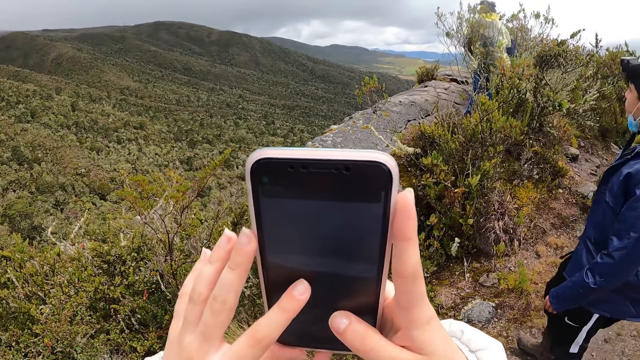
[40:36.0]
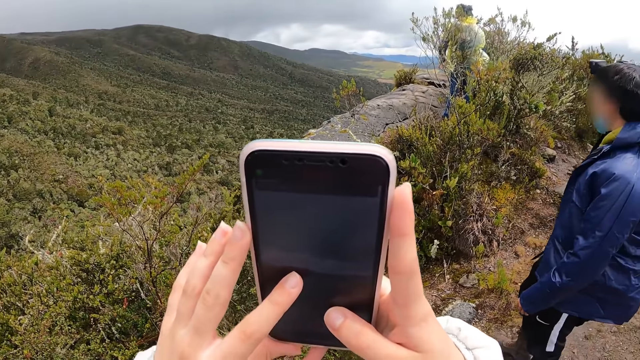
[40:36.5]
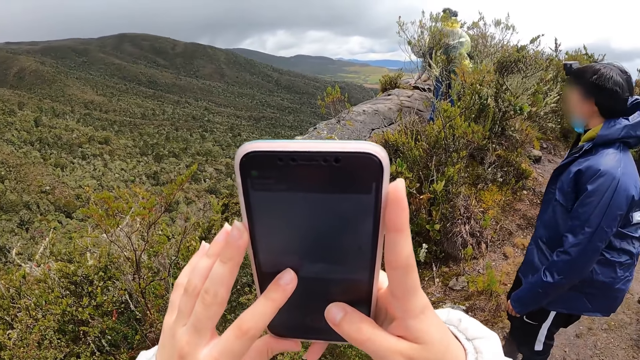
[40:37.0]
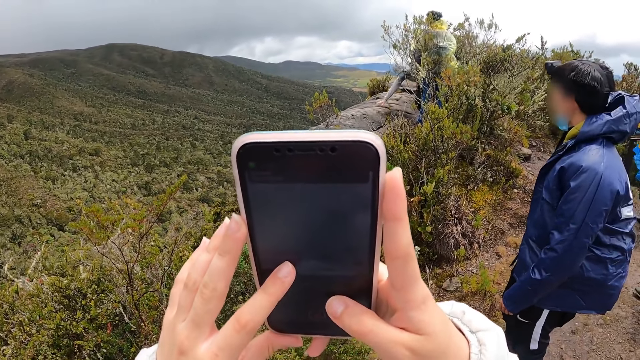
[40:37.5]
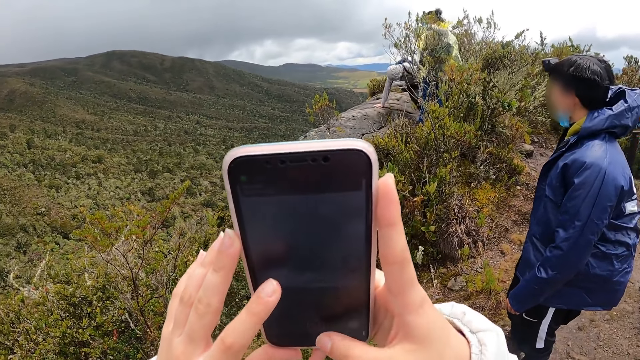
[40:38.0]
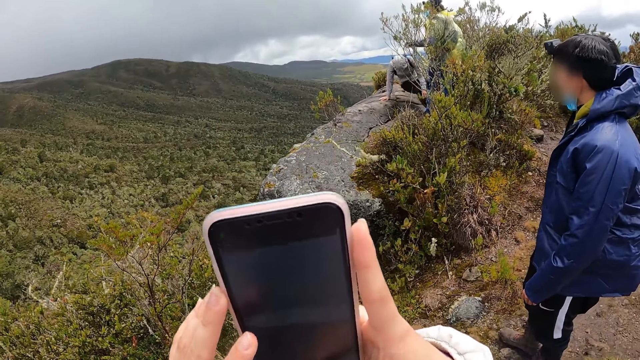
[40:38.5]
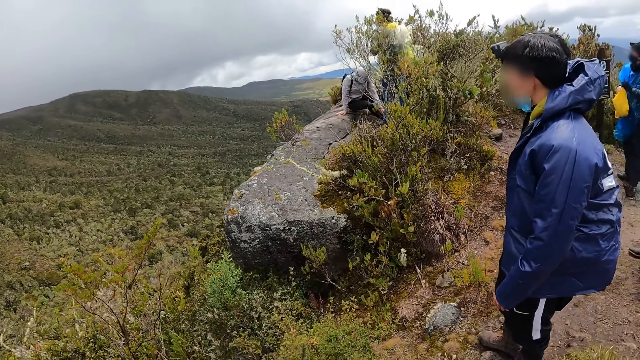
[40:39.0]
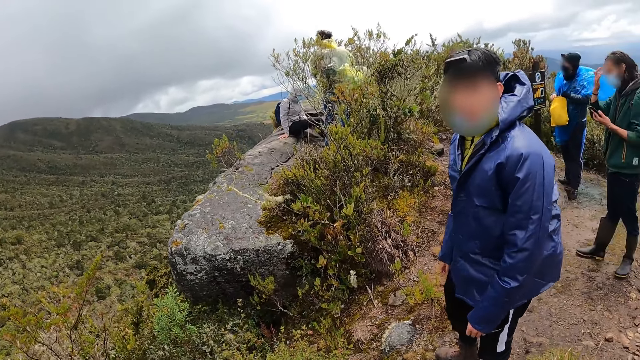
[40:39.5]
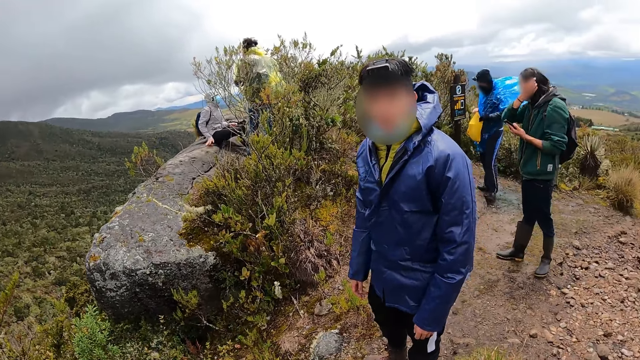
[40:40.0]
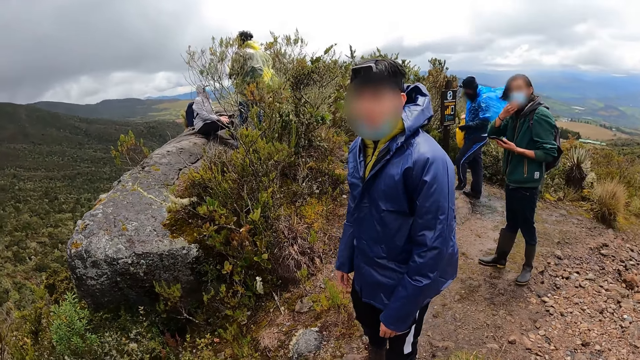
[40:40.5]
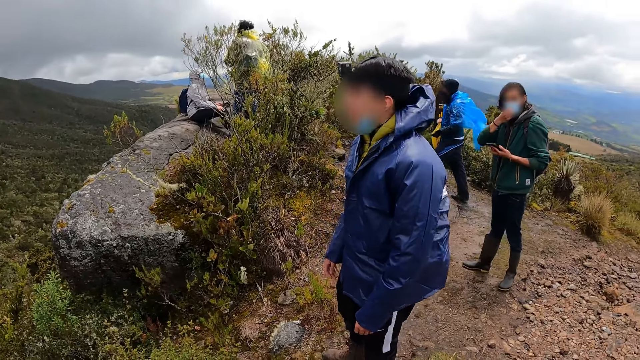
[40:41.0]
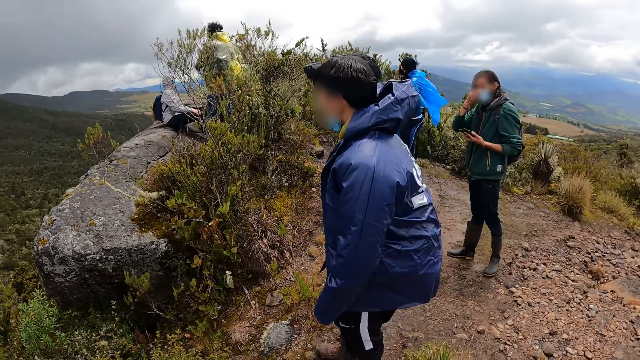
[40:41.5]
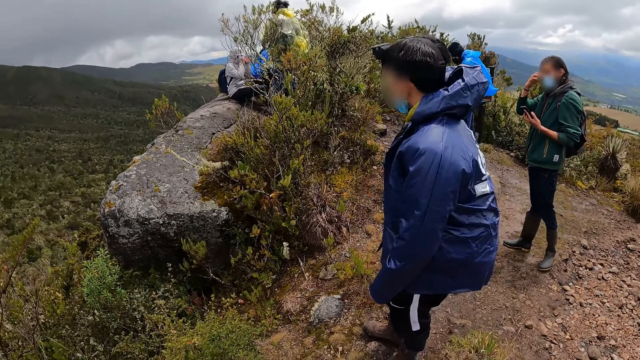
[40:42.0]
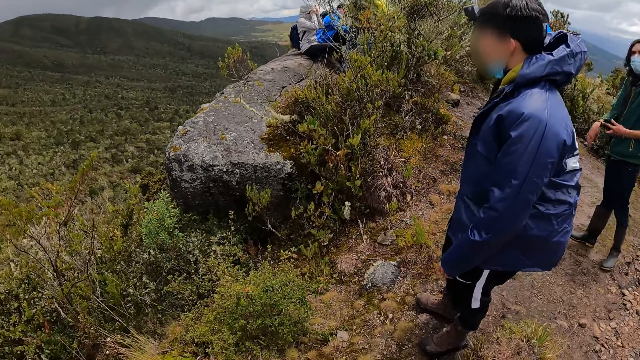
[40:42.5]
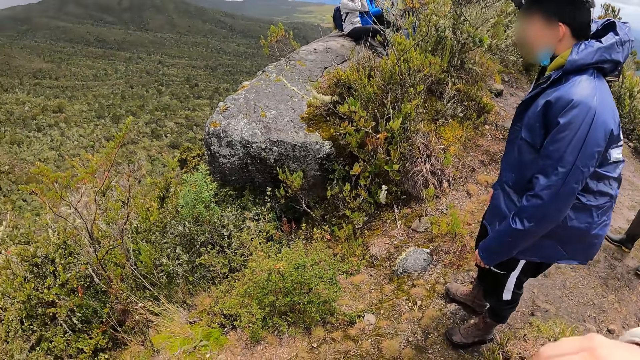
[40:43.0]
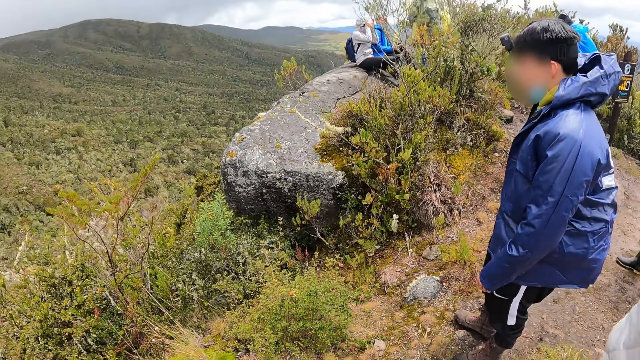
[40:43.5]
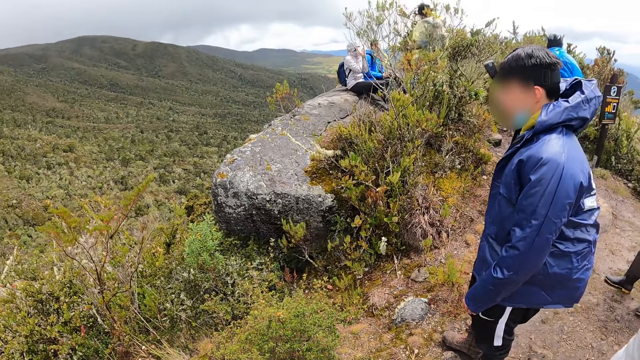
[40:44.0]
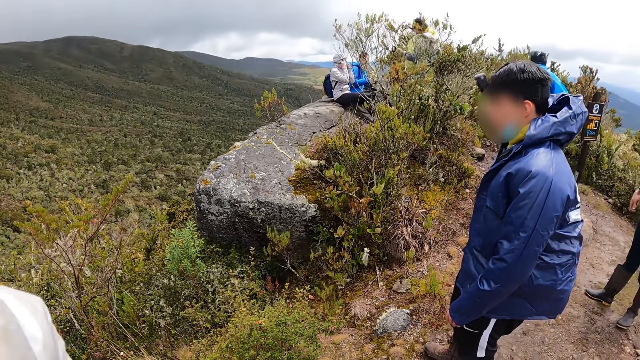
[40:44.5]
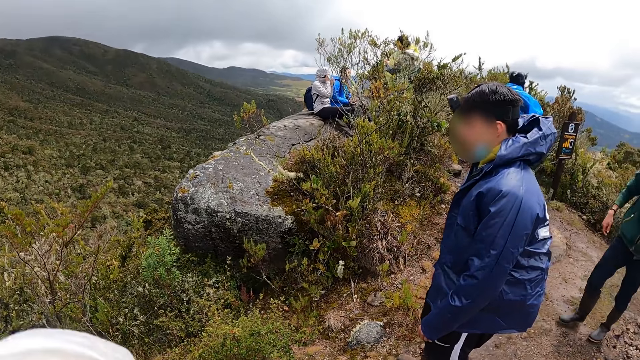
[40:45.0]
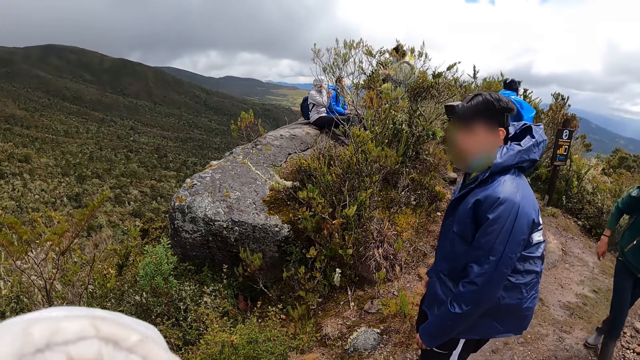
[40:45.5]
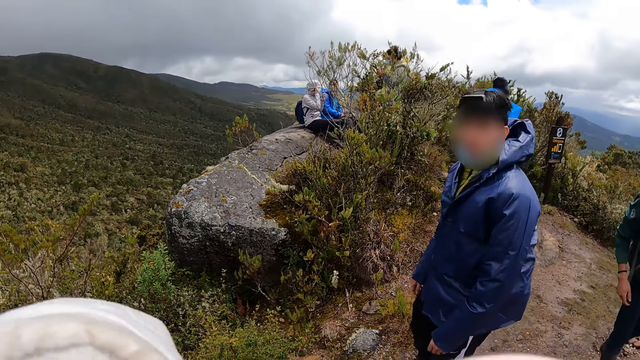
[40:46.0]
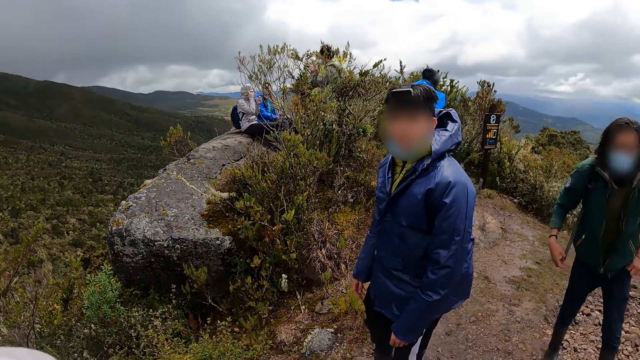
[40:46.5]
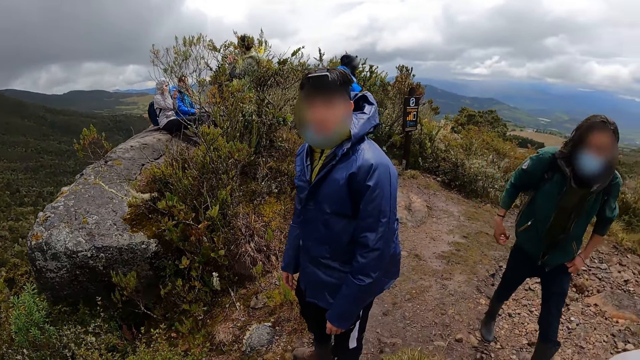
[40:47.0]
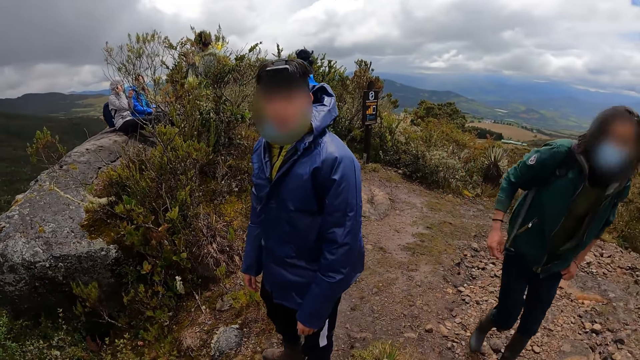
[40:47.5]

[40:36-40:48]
A man stands beside the camera wearer. A woman sits on the rock. Another woman holds a phone in her left hand. The man interacts with the camera wearer. Another man walks towards a third man, the first woman and a third woman. The camera wearer stands on the hills.

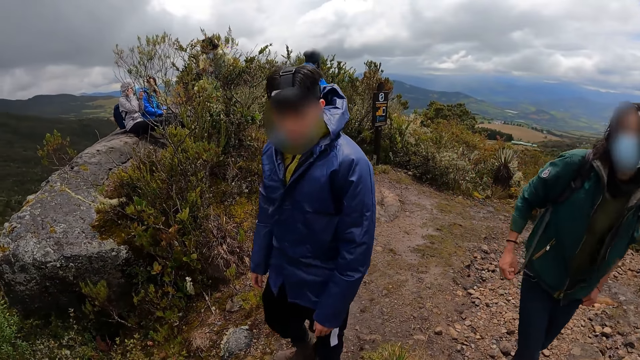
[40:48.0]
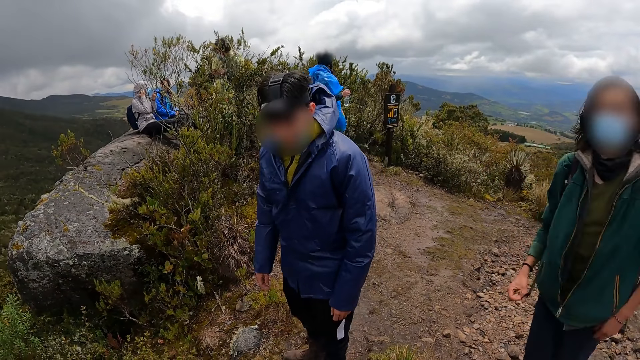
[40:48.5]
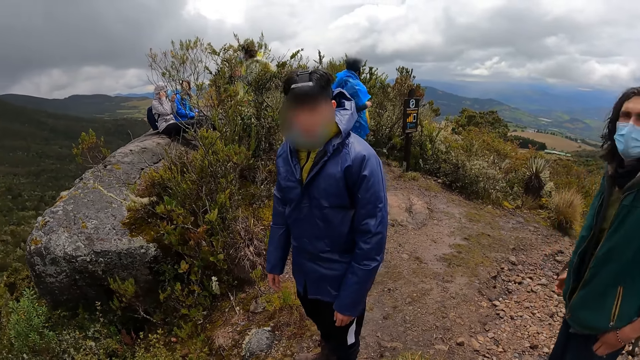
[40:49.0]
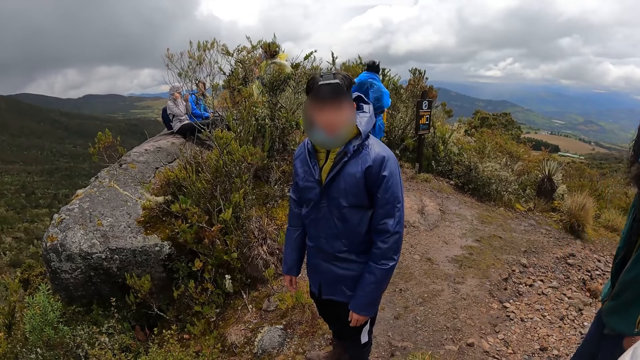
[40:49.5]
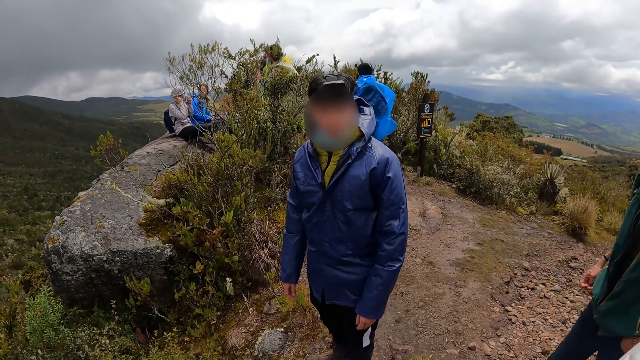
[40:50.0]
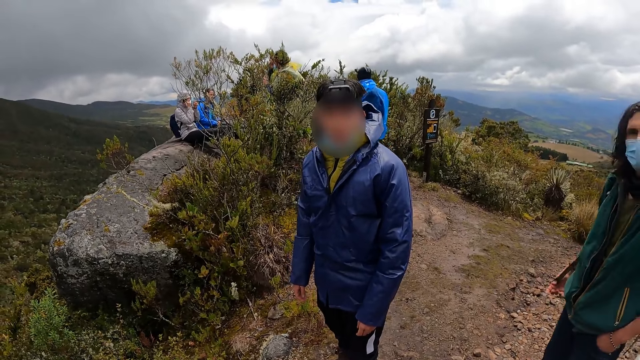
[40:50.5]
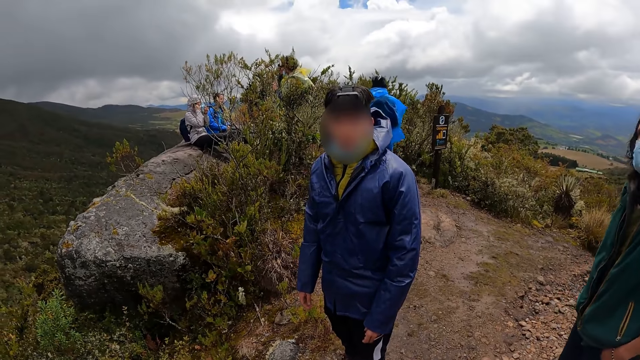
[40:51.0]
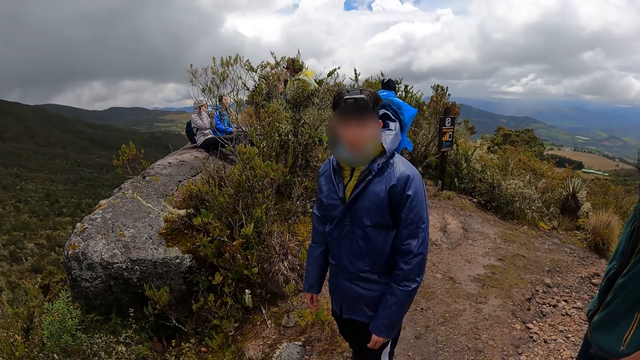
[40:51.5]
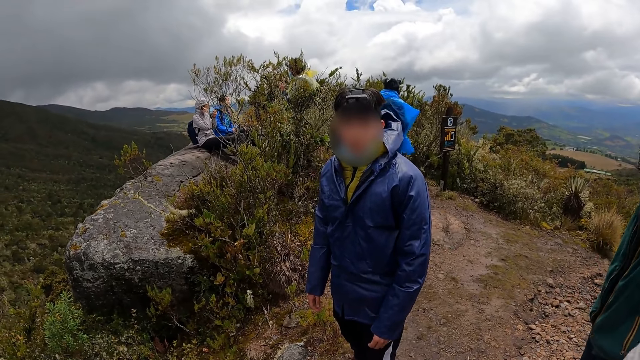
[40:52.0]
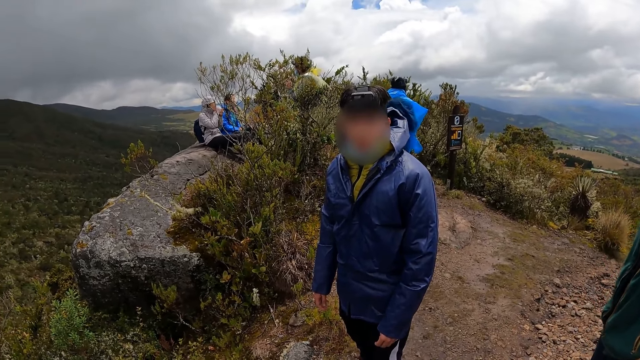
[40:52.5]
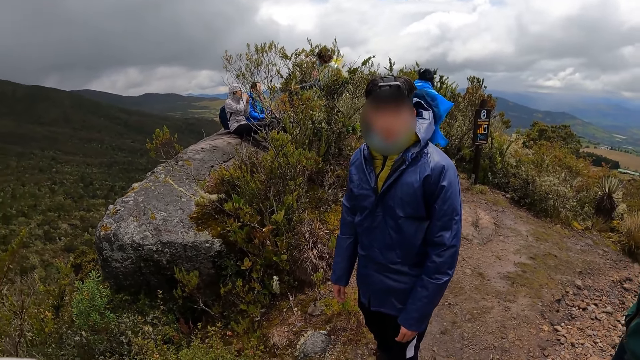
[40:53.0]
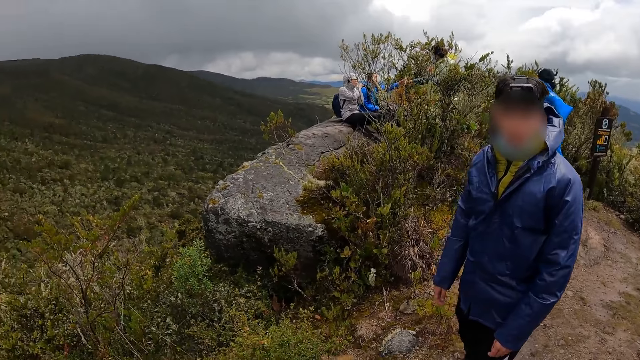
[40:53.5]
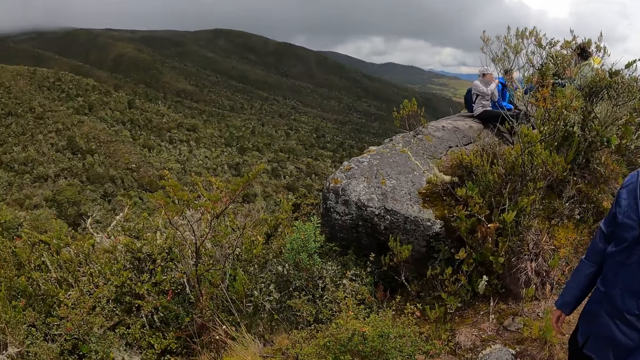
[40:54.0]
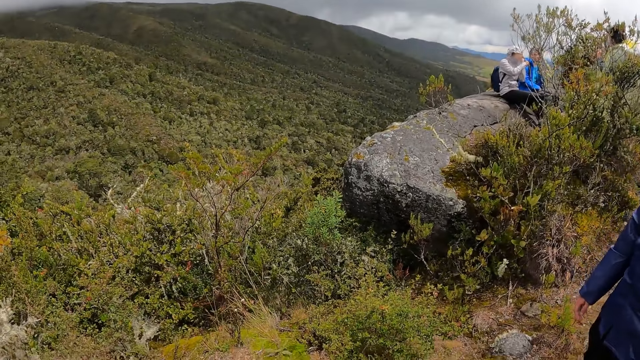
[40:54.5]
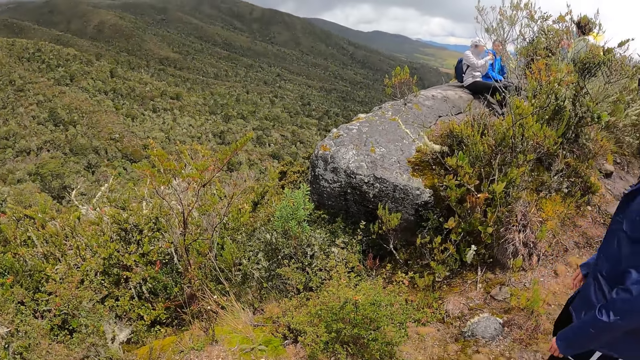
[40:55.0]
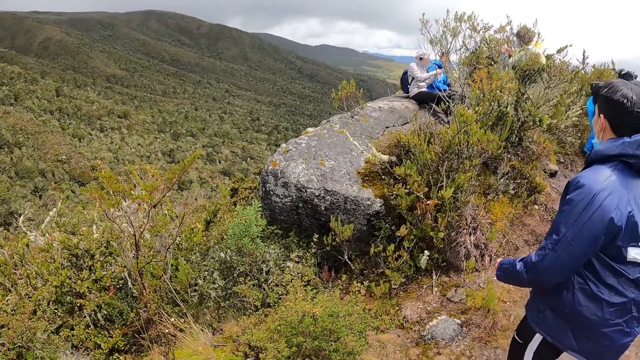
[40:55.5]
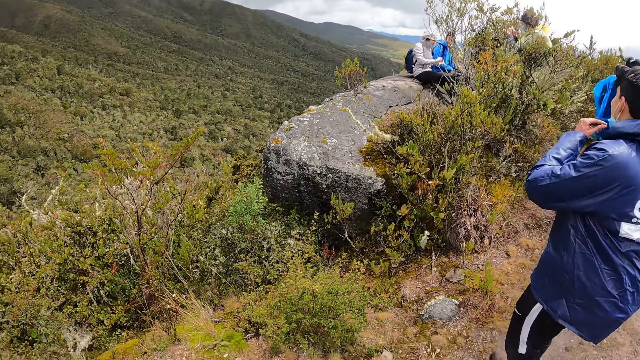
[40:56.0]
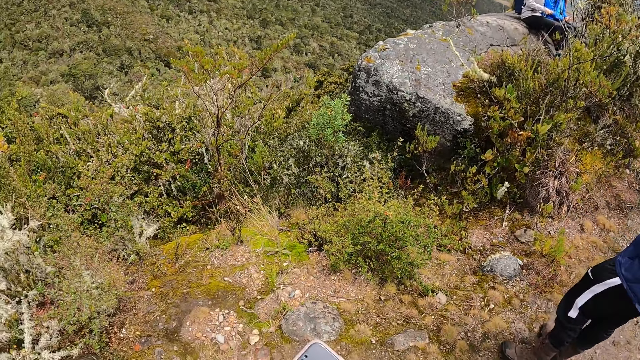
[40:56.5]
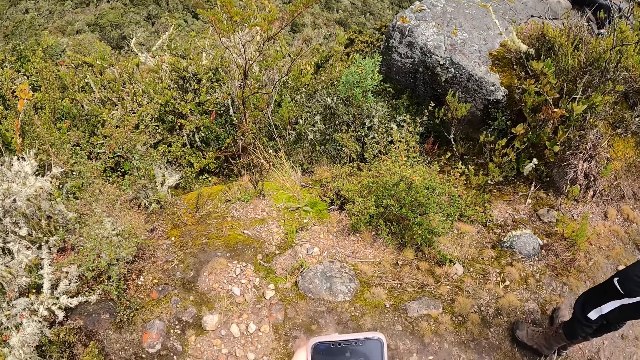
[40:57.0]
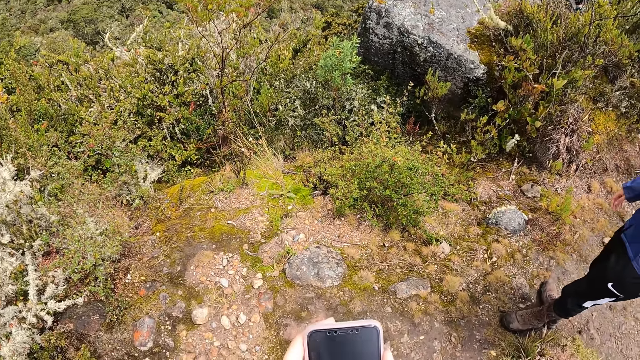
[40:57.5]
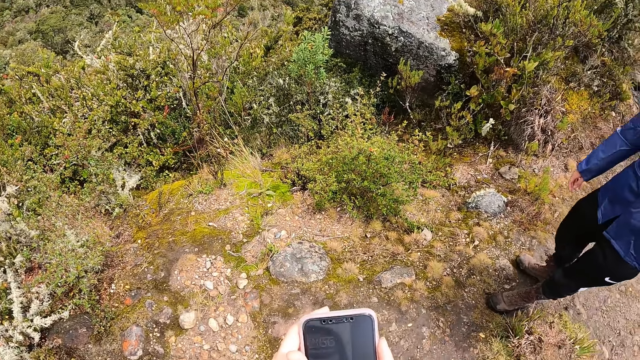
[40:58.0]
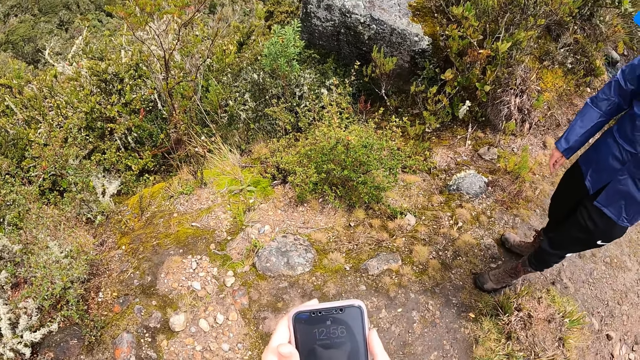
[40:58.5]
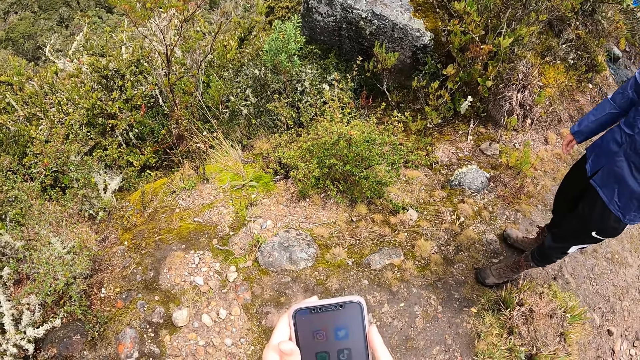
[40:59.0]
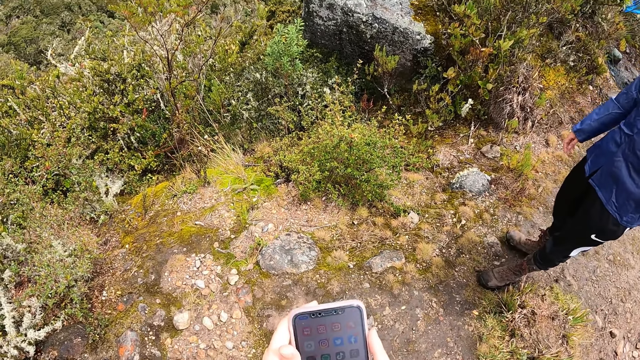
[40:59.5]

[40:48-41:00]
The camera wearer interacts with a man. Another man touches his face with his right hand. The camera wearer talks to the first man. The other man passes a phone to a woman with his right hand. The camera wearer looks around. The other man takes pictures with the phone in both hands. The first man adjusts his nose mask with his left hand. The camera wearer operates the phone with both hands and presses the phone.
